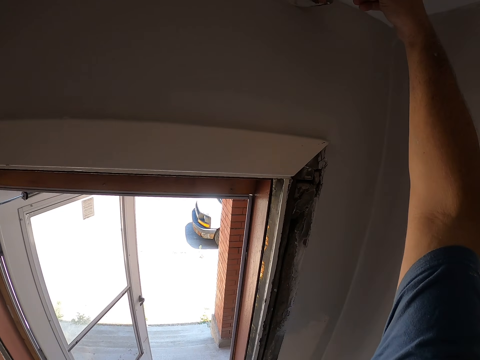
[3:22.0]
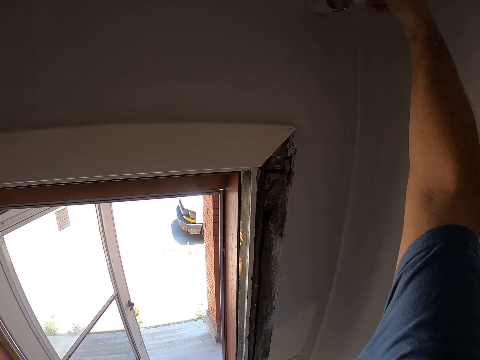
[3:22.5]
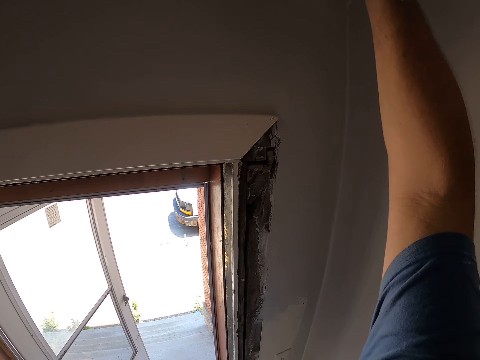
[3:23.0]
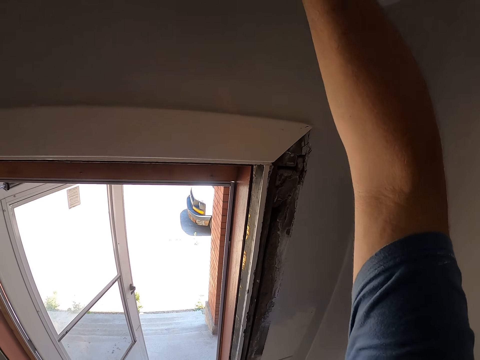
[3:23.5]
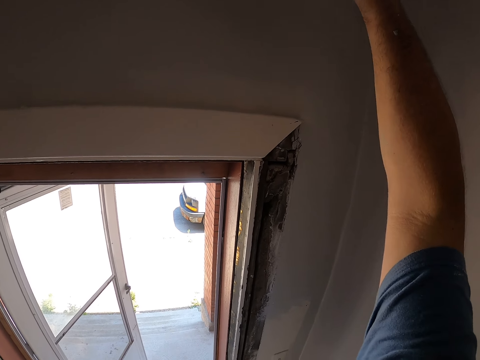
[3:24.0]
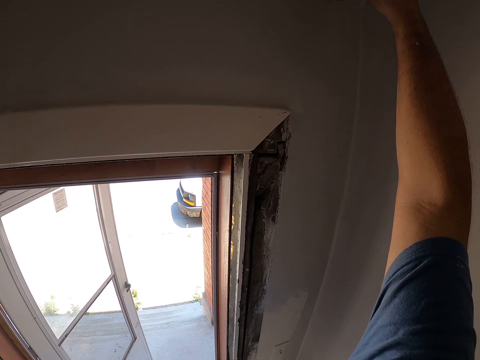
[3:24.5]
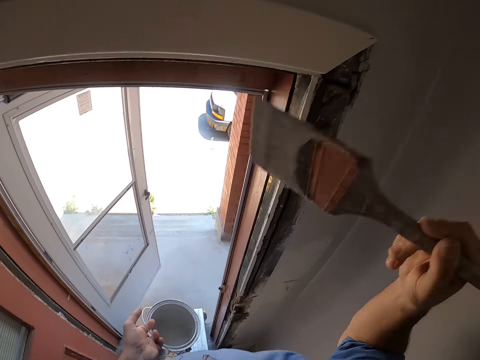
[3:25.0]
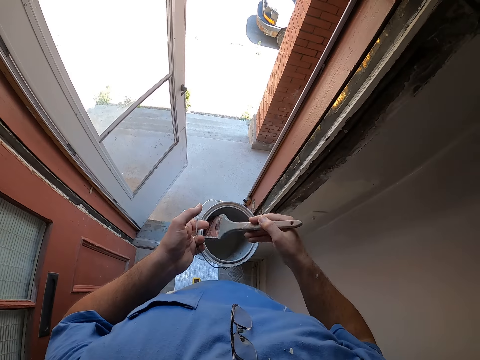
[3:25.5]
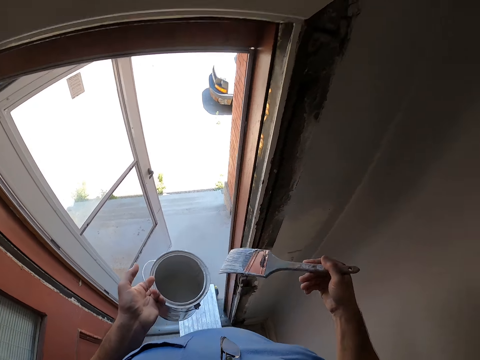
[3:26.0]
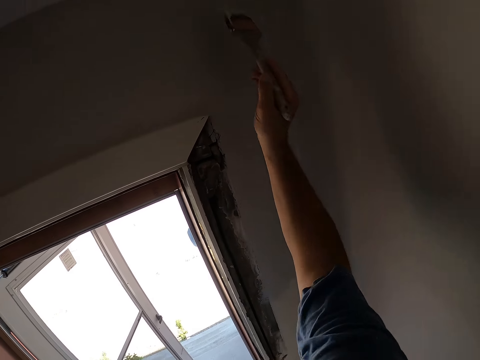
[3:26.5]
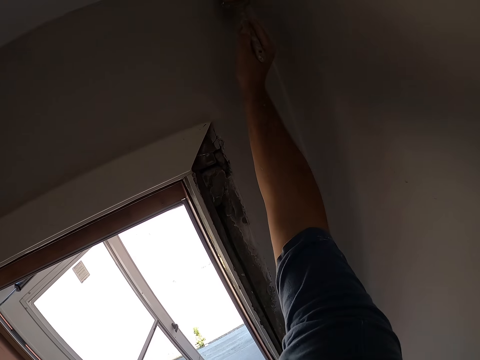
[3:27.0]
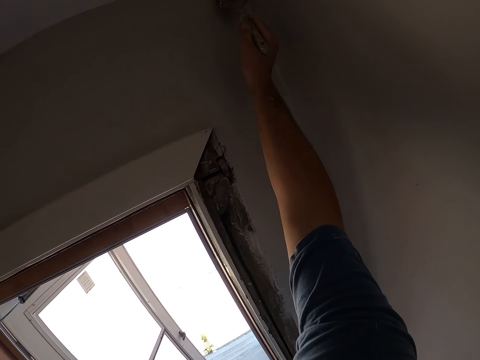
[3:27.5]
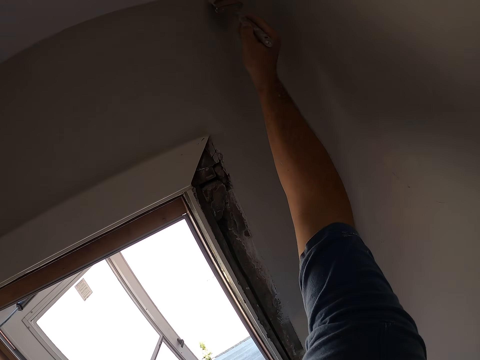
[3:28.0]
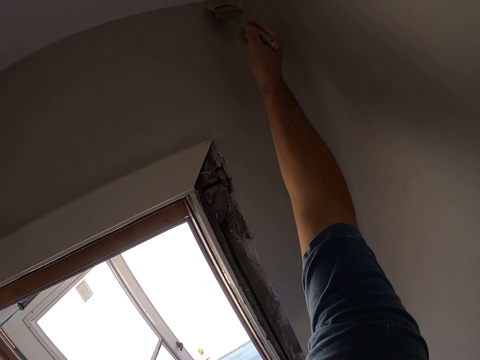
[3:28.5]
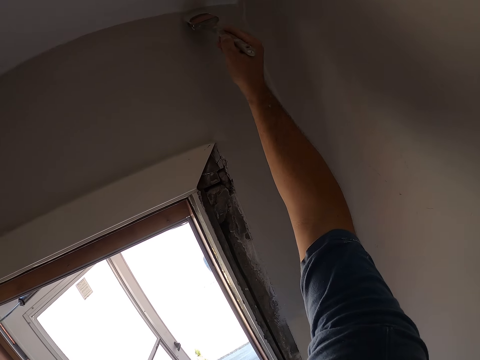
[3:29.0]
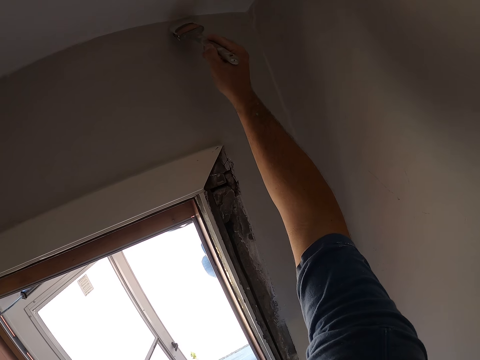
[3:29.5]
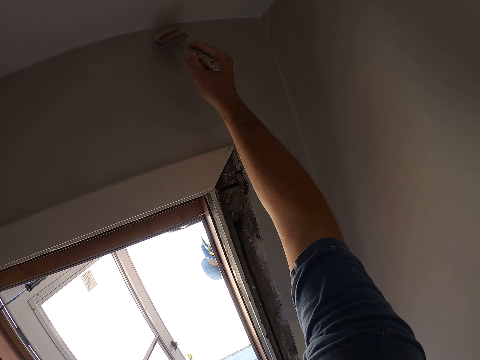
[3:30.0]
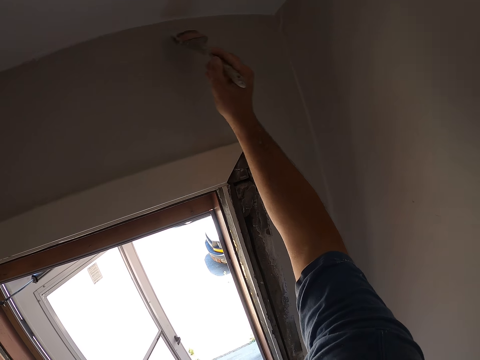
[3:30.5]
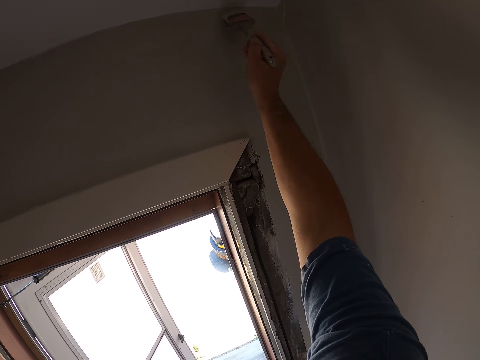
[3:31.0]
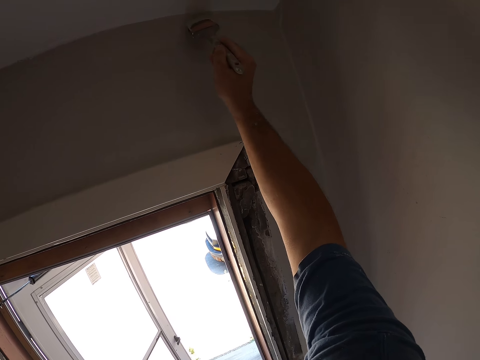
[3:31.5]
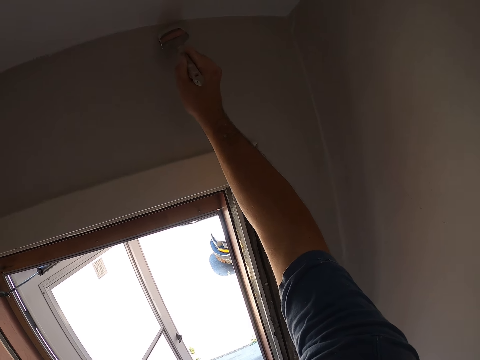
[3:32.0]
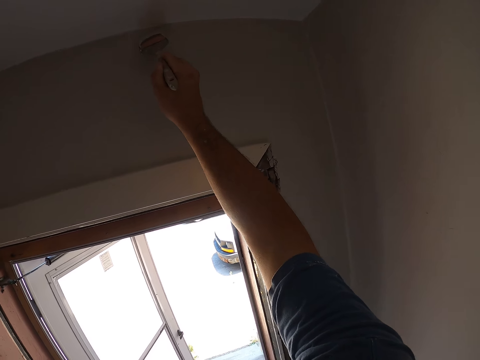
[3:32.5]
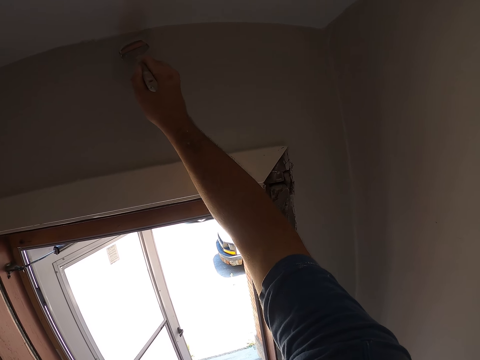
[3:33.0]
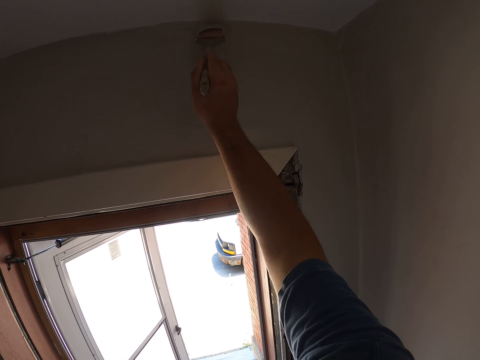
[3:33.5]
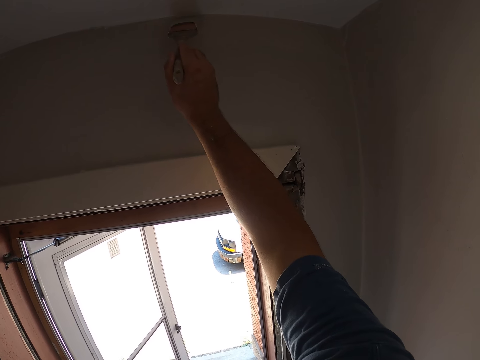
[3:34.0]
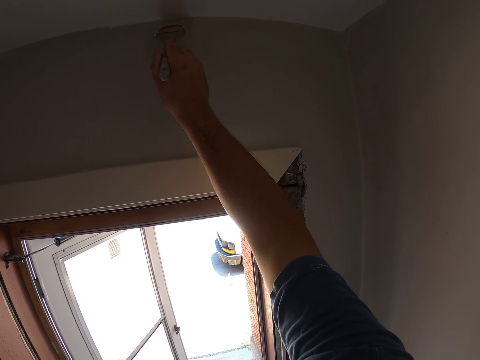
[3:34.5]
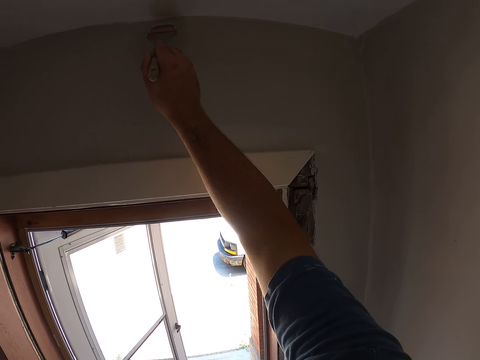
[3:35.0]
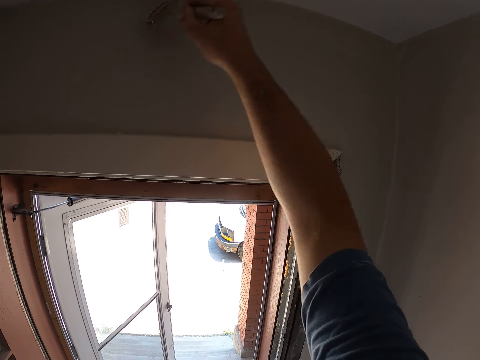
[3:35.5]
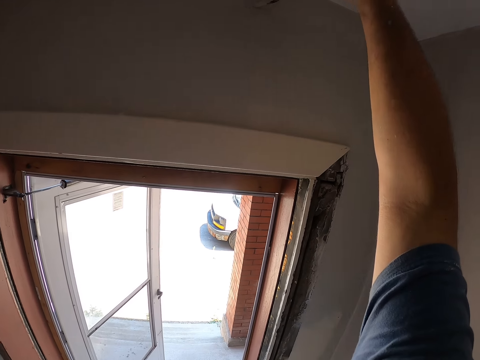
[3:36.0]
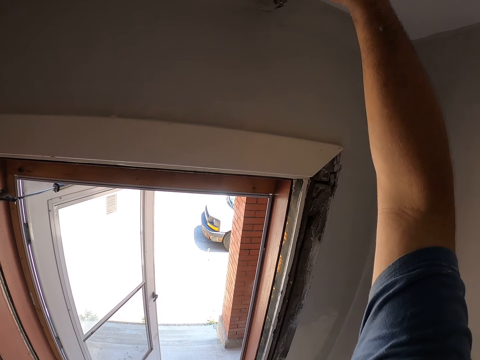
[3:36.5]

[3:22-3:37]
The camera wearer paints a corner top of the wall with the paint brush. They take some paint from the paint can with the paint brush. They paint a corner top of the wall with the paint brush again.

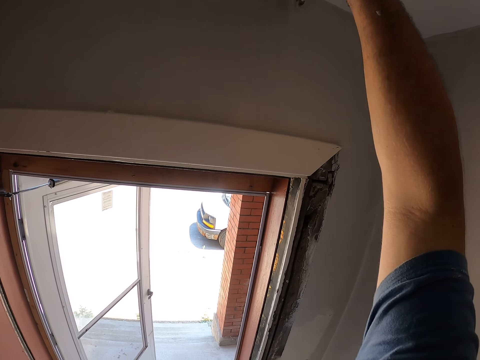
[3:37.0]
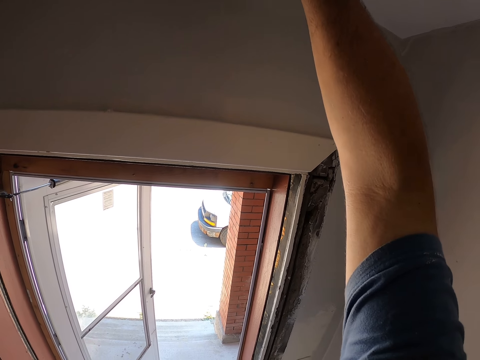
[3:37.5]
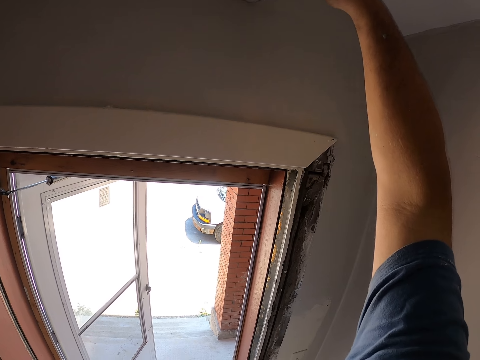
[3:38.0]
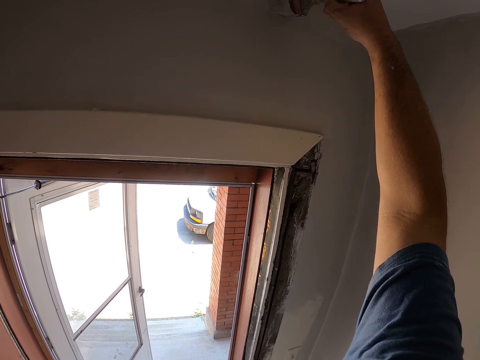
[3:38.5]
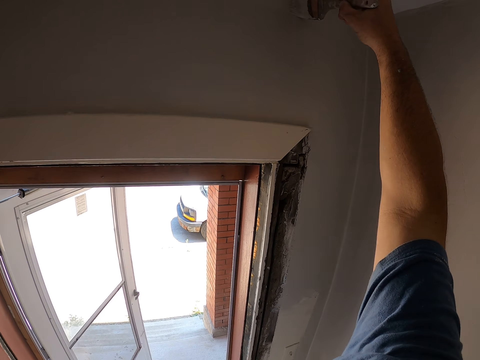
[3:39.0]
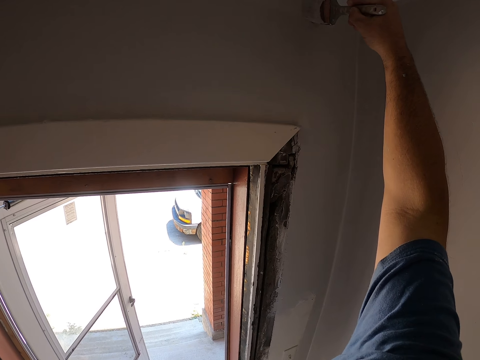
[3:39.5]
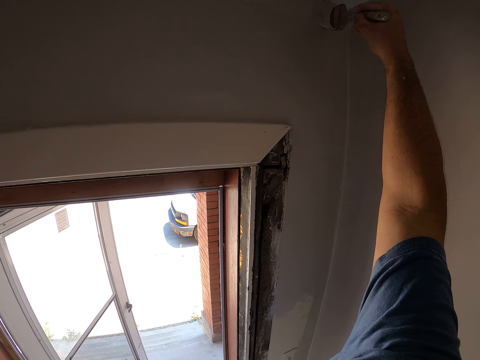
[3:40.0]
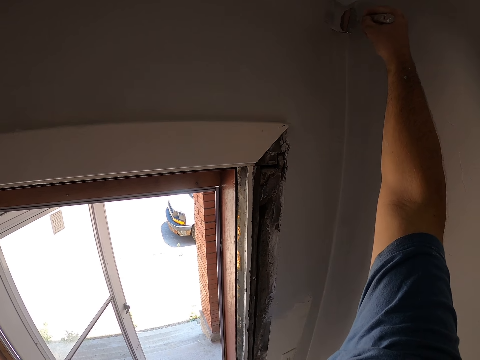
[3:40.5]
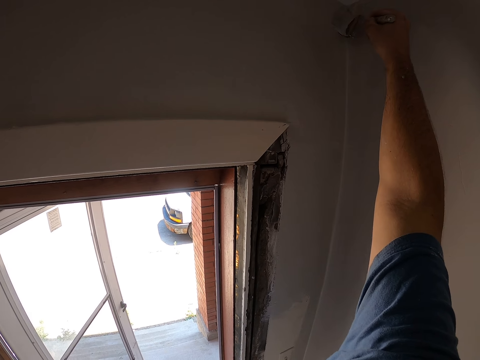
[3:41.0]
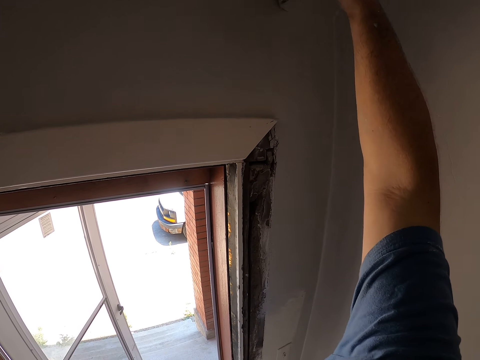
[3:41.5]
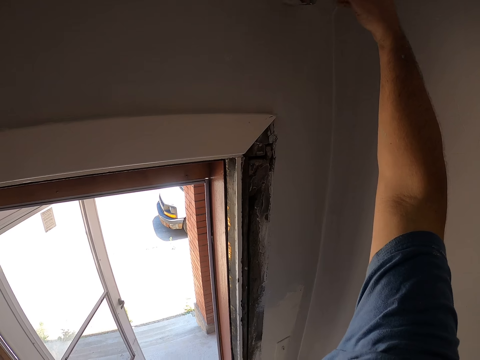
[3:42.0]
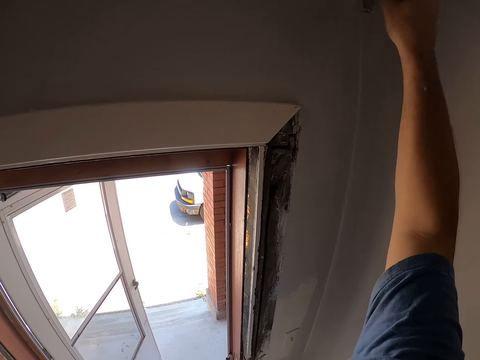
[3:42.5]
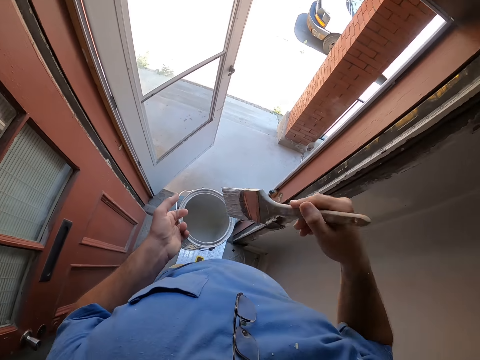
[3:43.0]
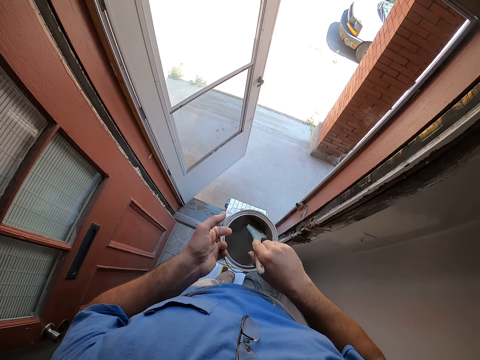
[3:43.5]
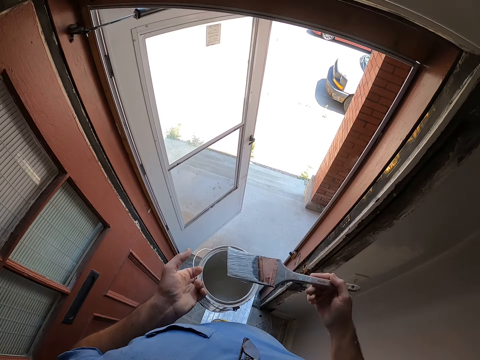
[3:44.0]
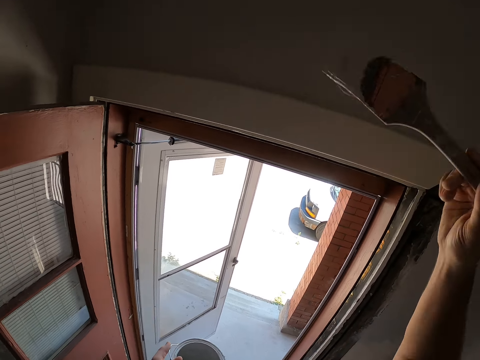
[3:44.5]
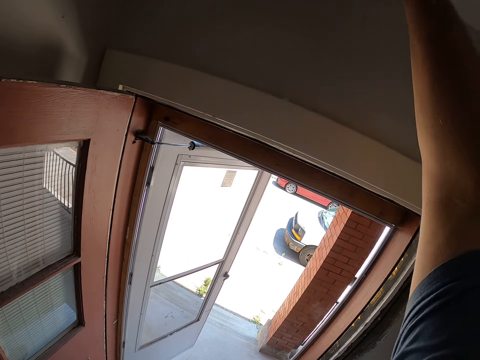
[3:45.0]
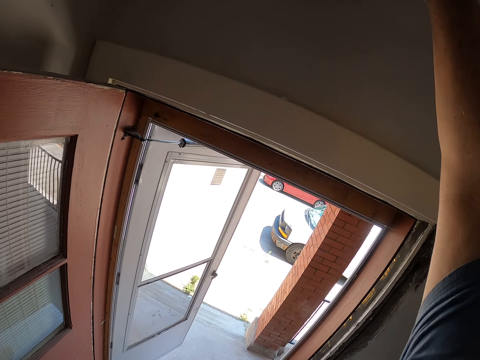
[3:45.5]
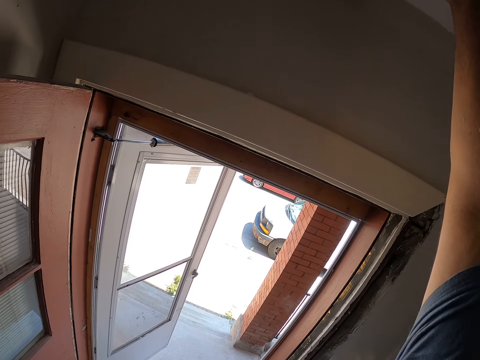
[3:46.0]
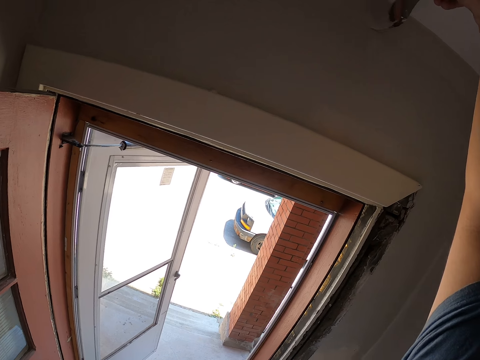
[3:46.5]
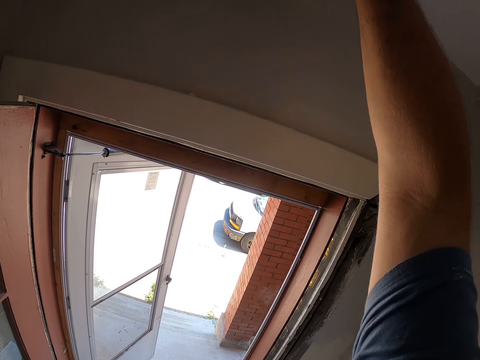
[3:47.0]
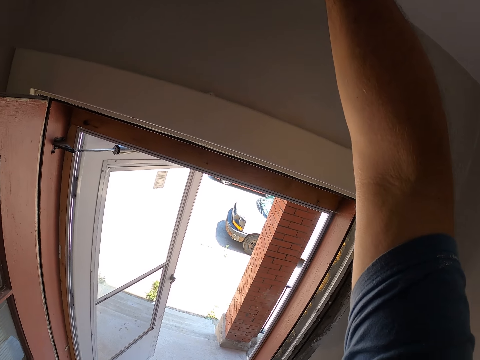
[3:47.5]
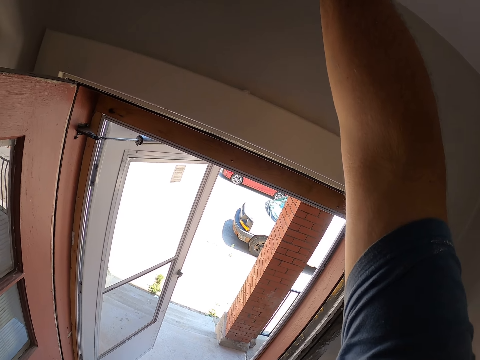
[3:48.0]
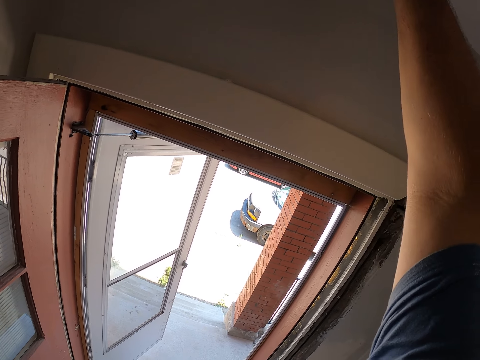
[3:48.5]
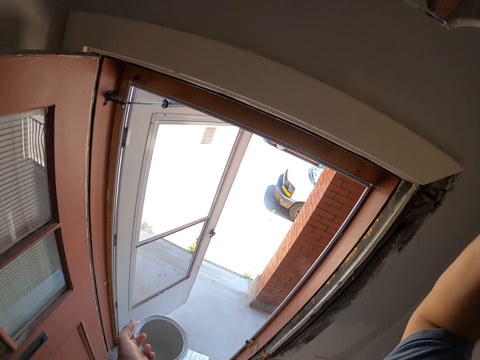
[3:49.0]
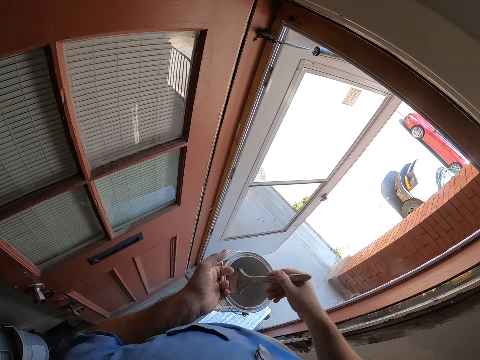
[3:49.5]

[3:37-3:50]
The camera wearer takes some paint from the paint can with the paint brush. They paint the wall with the paint brush. They fetch paint with the brush again.
